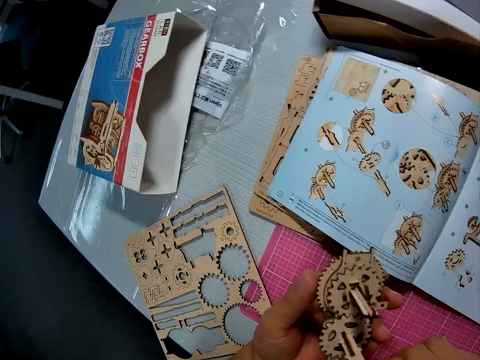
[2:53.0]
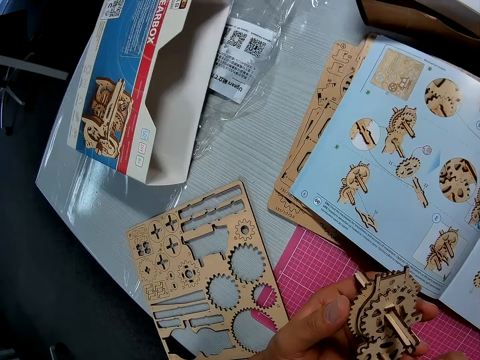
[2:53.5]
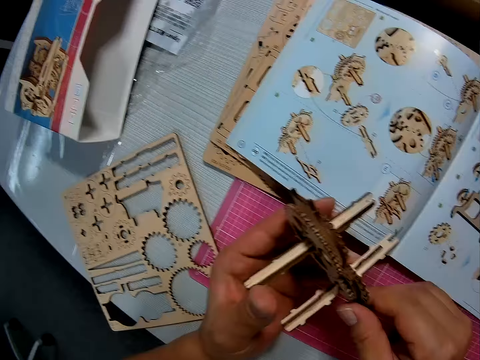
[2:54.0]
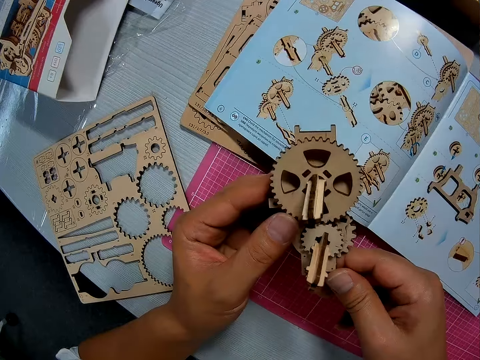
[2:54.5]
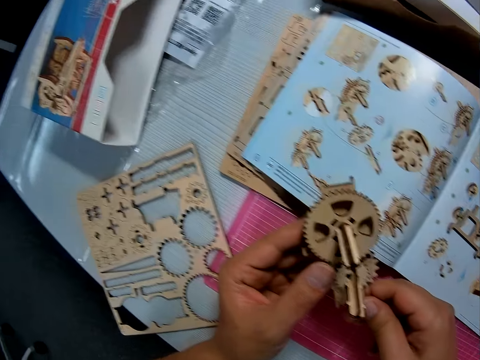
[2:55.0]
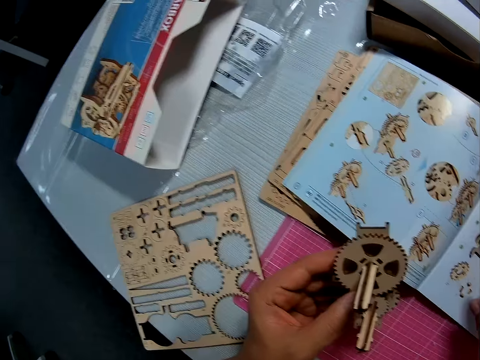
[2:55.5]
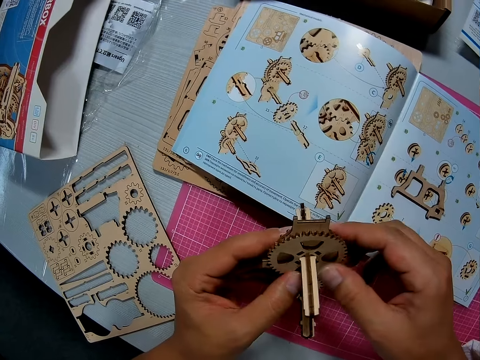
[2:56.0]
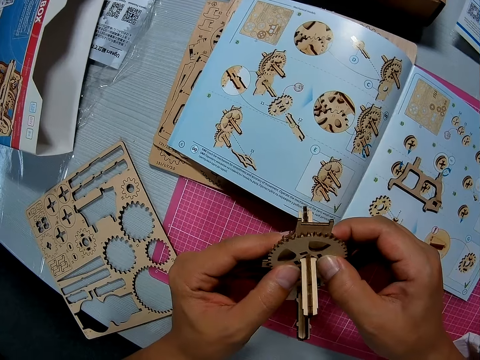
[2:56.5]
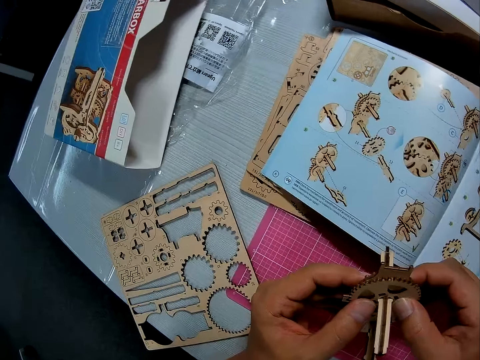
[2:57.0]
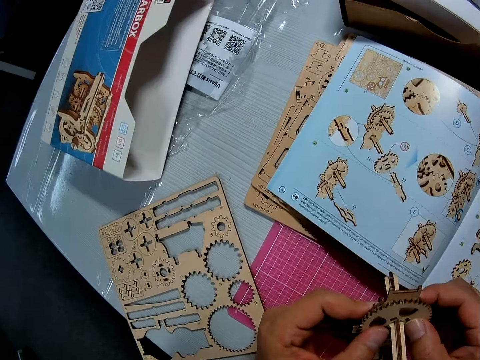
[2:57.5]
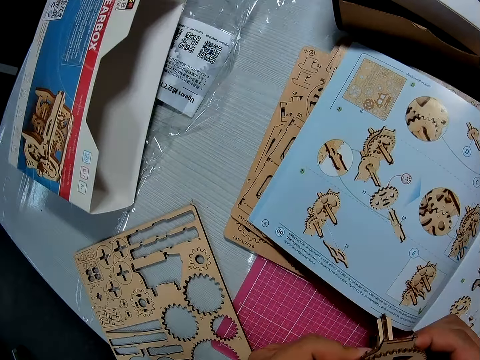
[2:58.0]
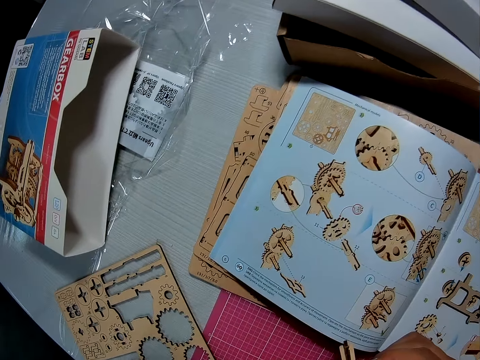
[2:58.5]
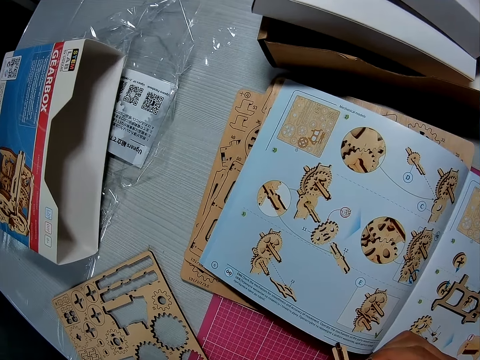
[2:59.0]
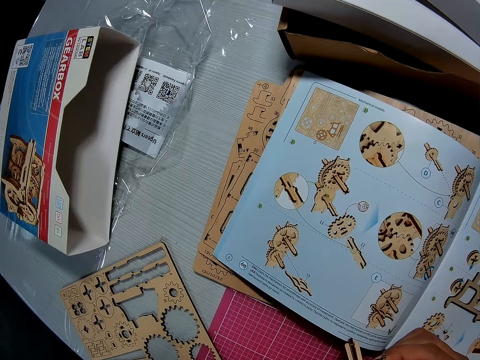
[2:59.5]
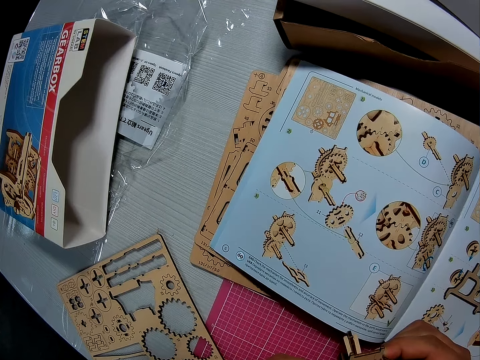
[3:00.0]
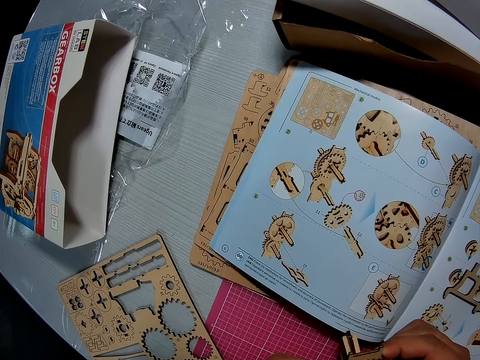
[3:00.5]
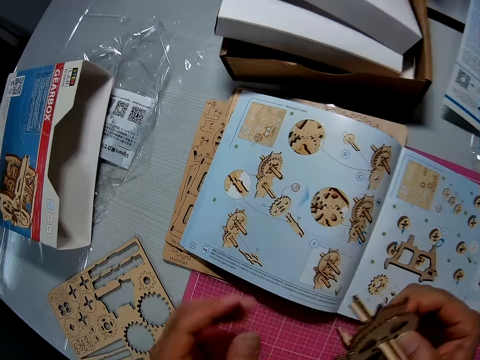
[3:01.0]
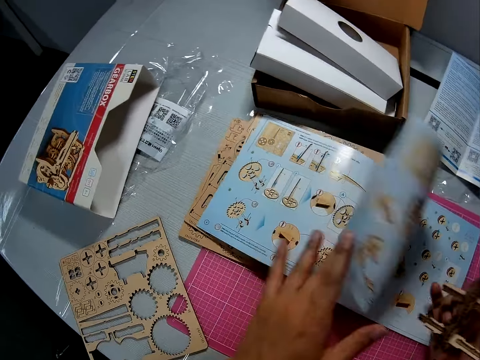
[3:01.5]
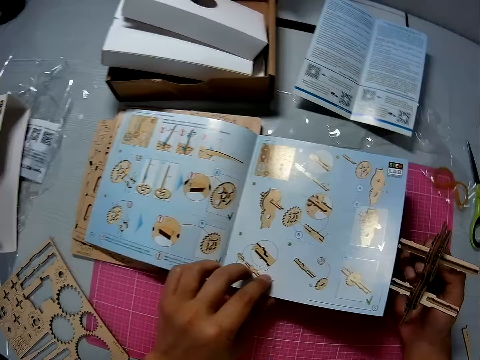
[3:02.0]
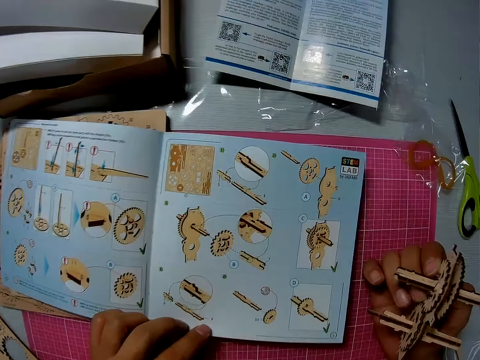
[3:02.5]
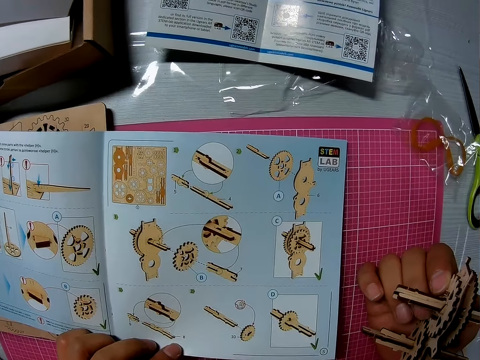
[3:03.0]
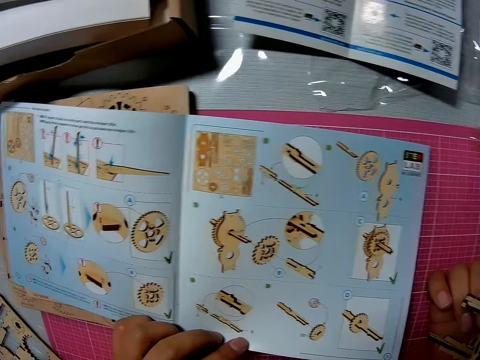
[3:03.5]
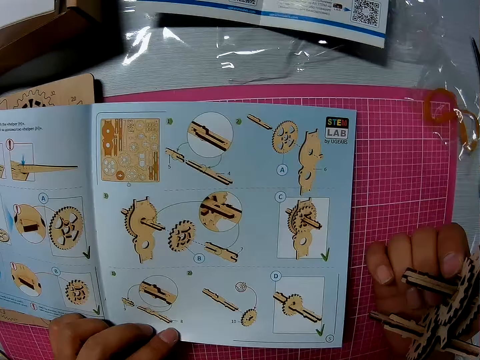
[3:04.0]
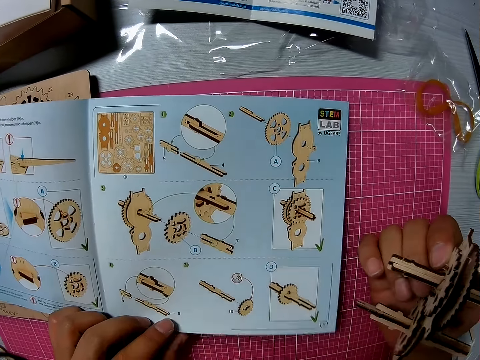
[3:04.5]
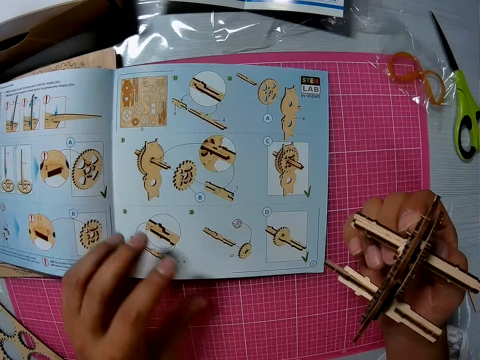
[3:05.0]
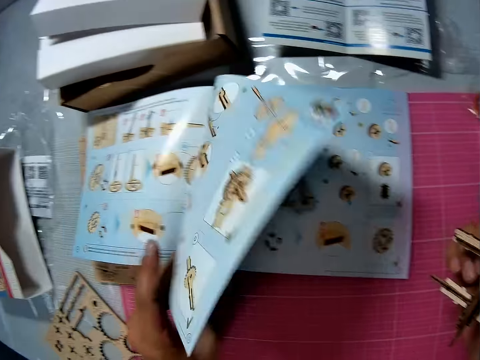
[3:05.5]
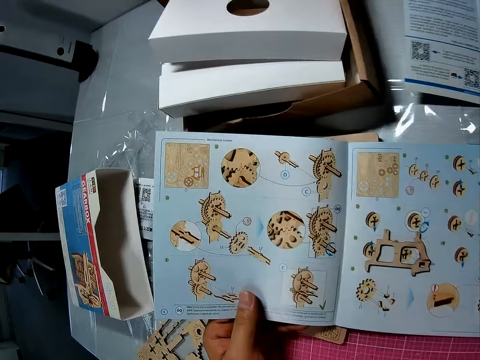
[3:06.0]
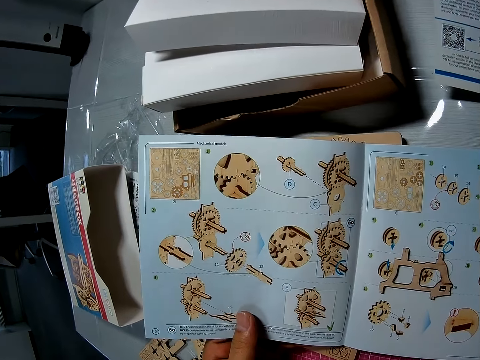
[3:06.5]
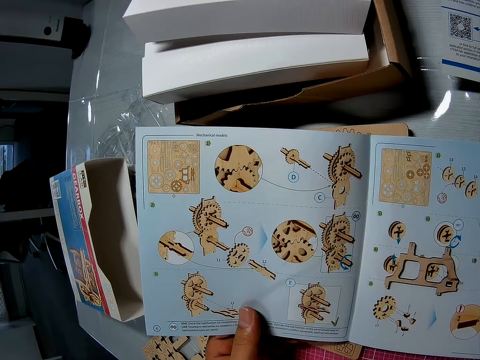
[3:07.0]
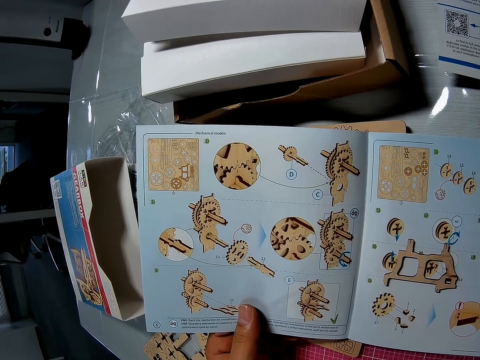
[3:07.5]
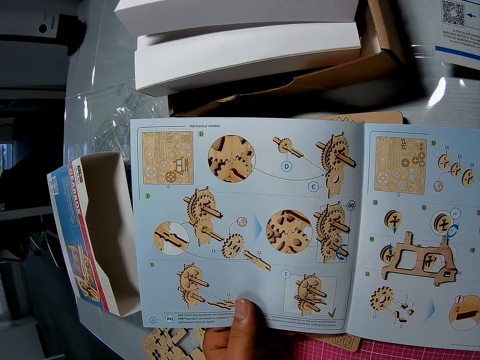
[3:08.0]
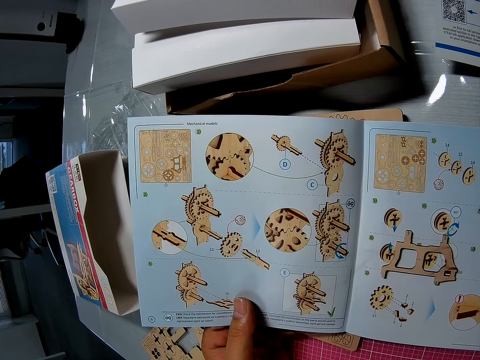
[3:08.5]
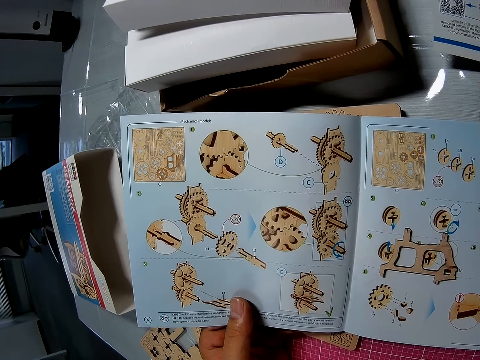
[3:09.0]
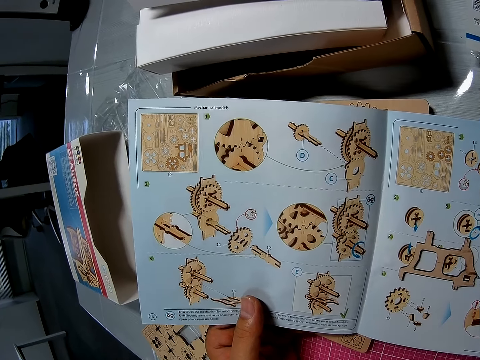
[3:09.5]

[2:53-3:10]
The camera wearer examines the piece with both hands. He turns the art work. He fixes the art work. He flips a page of the book with his left hand. He flips back the same page with his left hand.

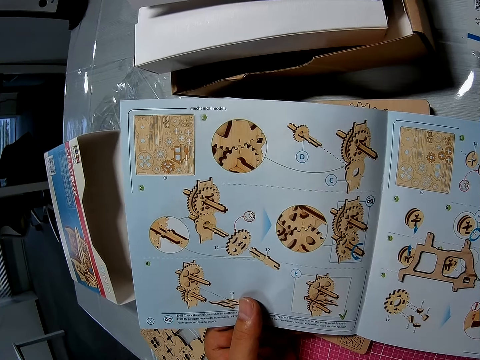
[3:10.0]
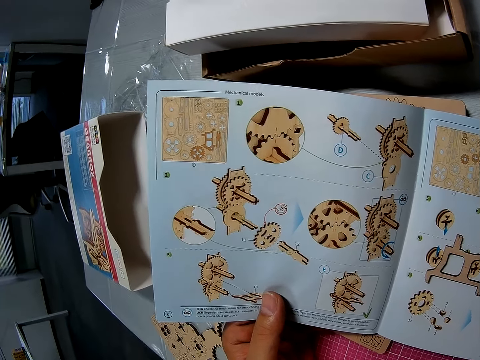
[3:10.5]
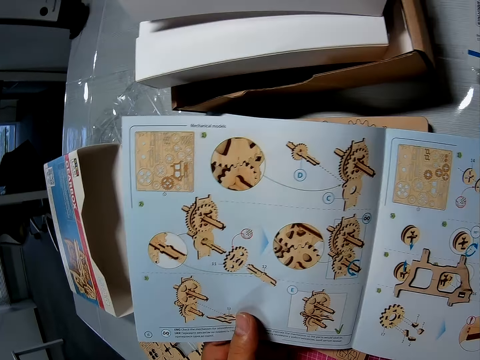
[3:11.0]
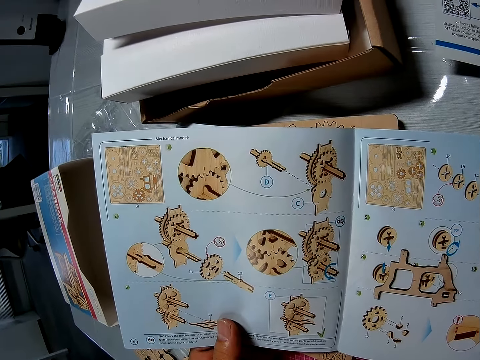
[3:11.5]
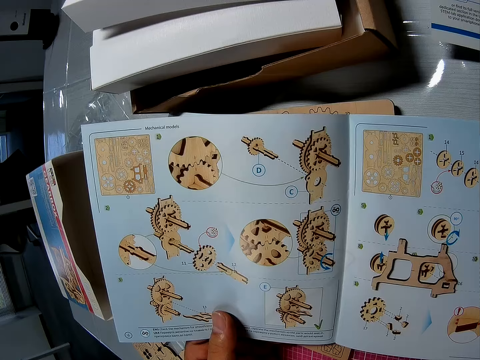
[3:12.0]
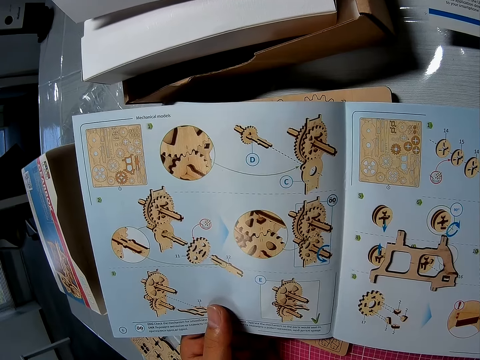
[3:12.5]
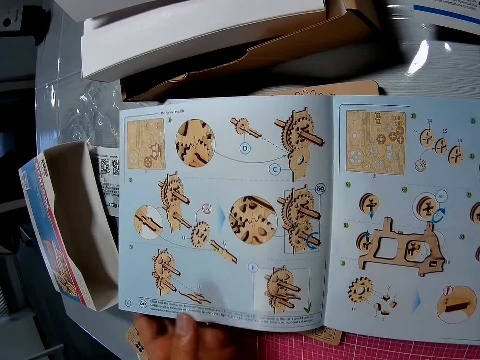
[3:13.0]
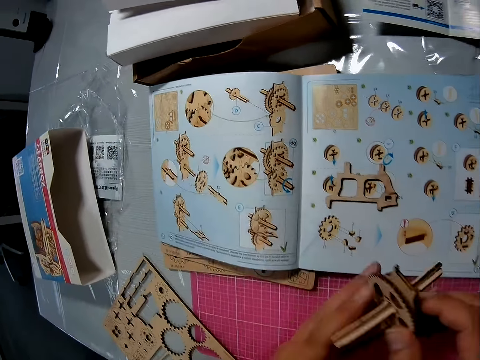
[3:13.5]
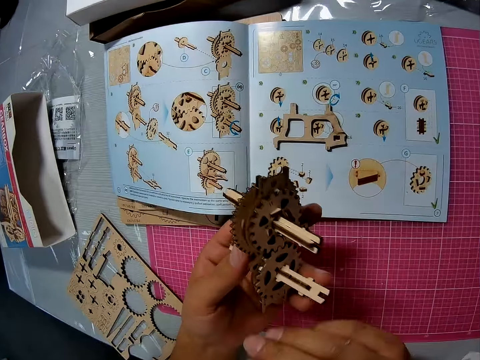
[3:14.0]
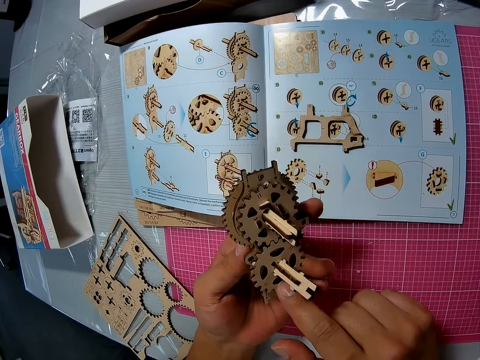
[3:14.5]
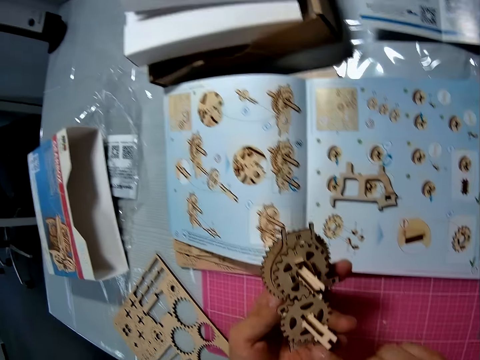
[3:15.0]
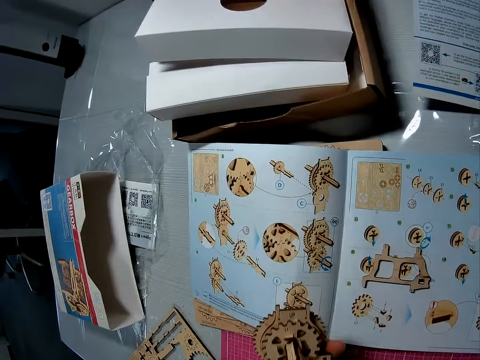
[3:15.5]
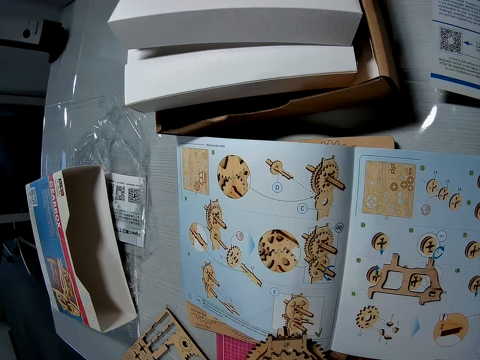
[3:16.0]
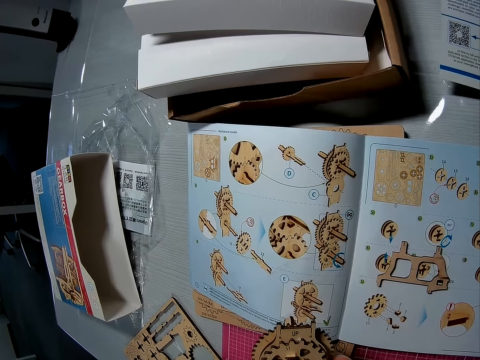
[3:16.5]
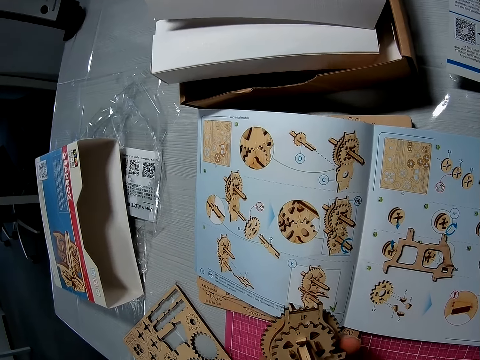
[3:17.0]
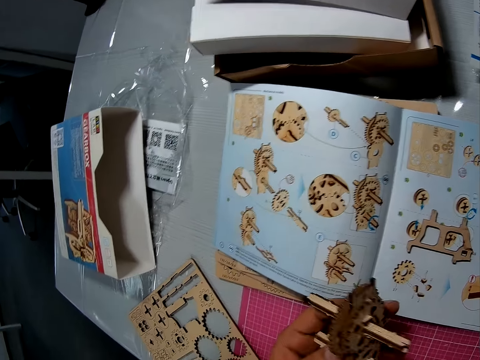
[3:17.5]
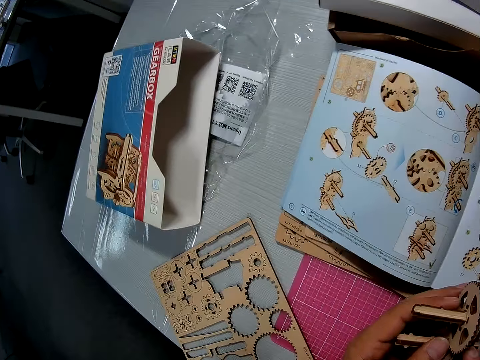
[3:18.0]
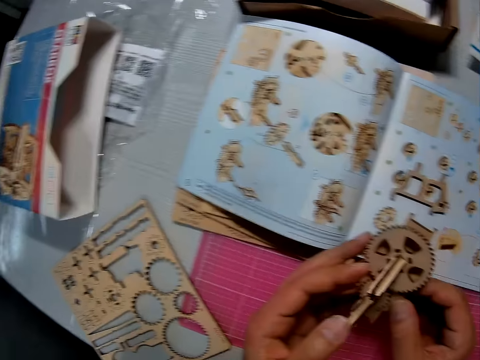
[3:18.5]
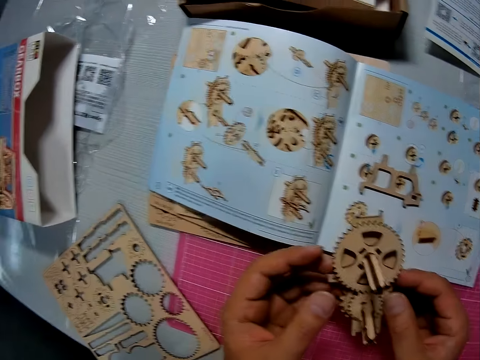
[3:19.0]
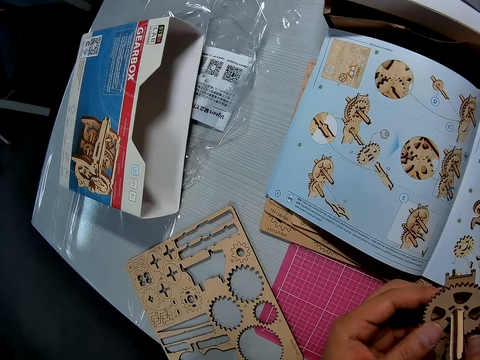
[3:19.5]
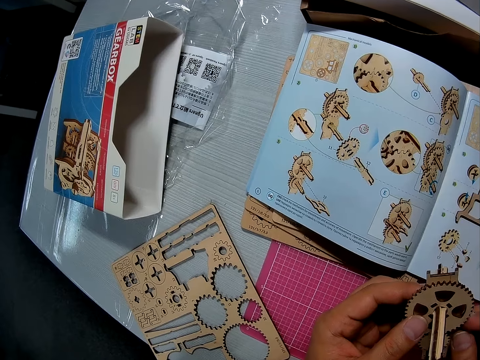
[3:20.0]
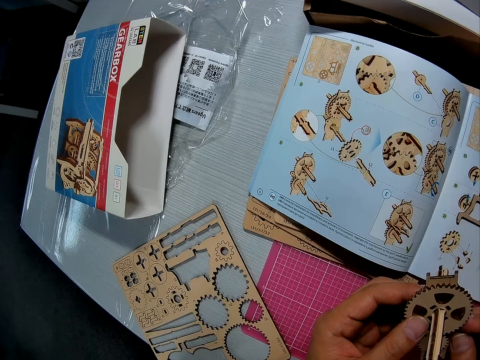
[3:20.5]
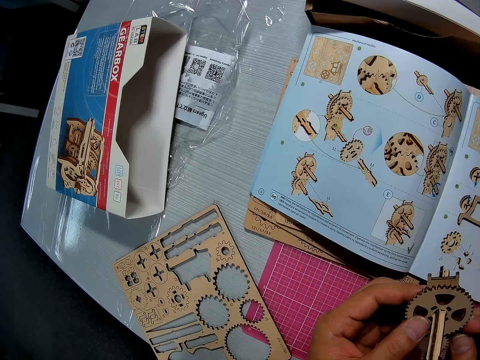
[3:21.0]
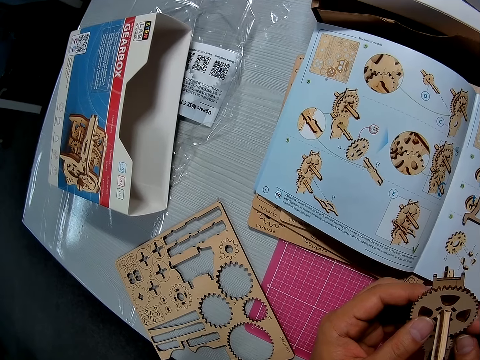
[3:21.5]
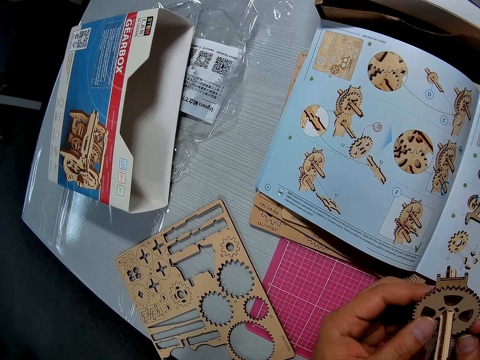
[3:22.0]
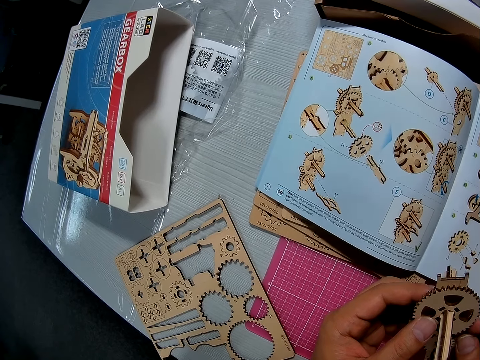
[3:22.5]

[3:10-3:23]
The camera wearer examines the piece with both hands. They turn the art work. They hold the art work.
